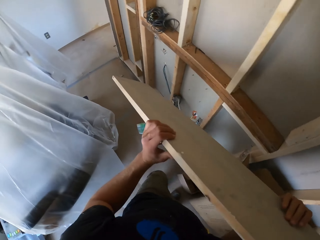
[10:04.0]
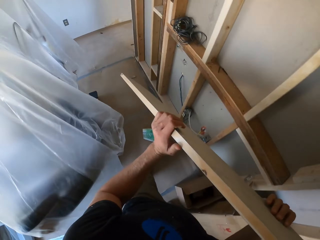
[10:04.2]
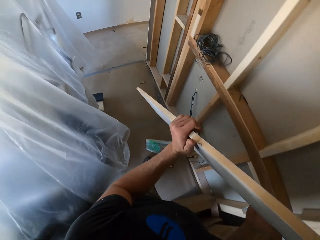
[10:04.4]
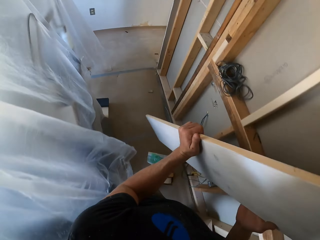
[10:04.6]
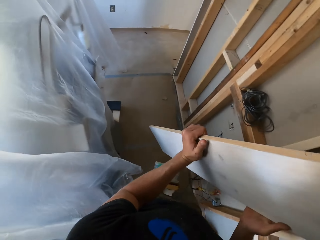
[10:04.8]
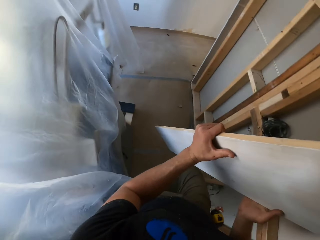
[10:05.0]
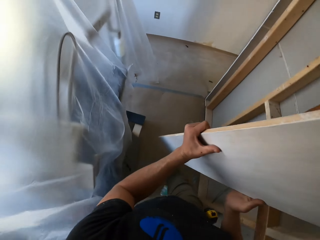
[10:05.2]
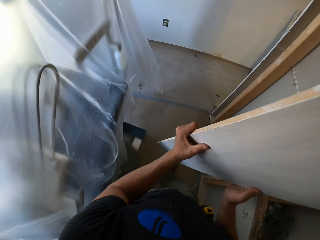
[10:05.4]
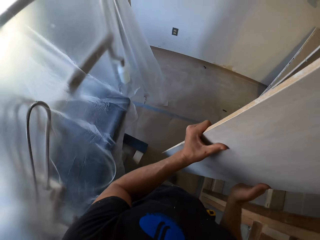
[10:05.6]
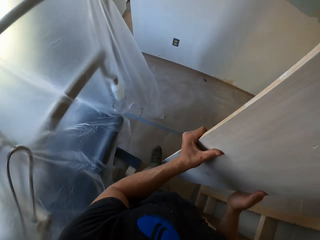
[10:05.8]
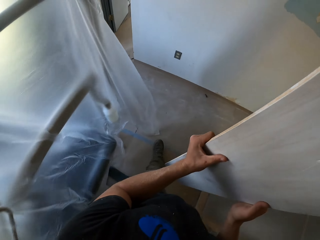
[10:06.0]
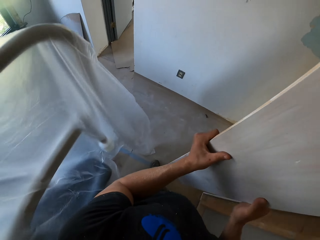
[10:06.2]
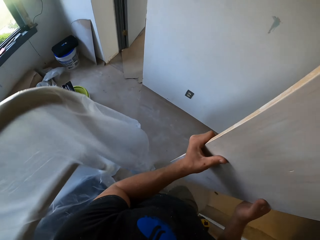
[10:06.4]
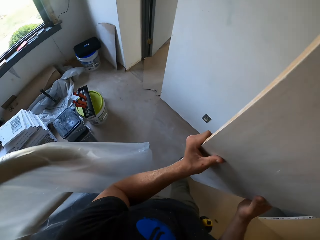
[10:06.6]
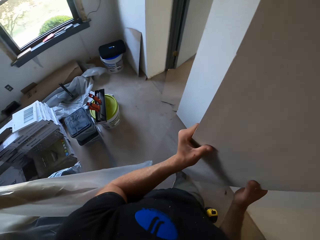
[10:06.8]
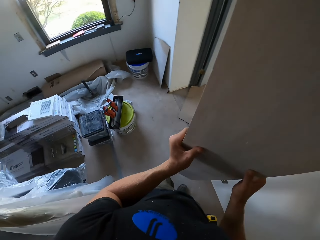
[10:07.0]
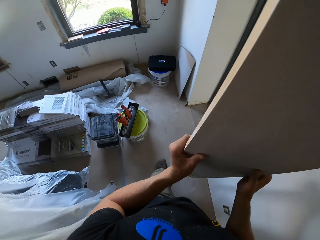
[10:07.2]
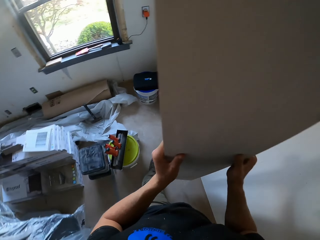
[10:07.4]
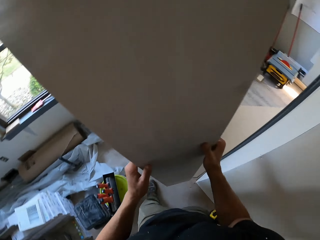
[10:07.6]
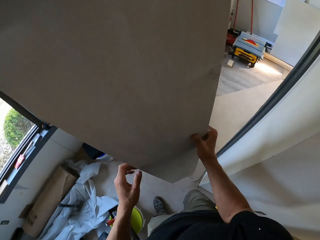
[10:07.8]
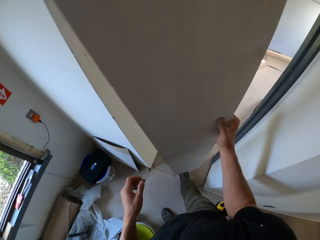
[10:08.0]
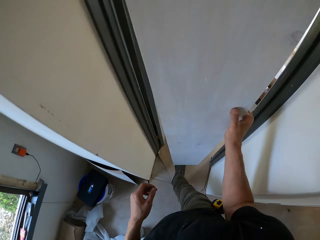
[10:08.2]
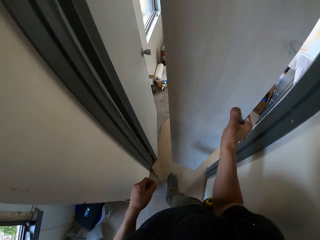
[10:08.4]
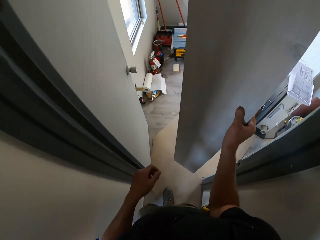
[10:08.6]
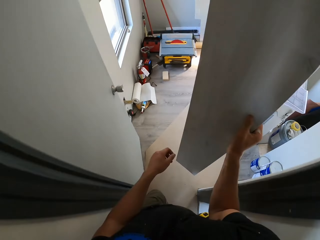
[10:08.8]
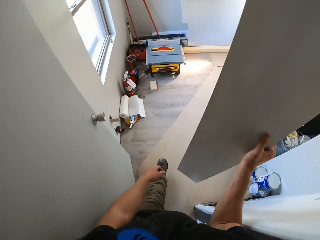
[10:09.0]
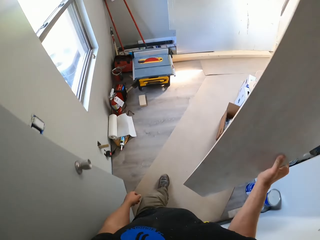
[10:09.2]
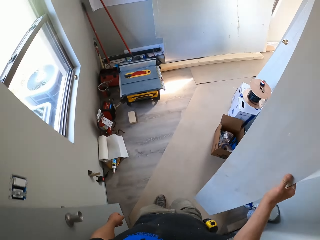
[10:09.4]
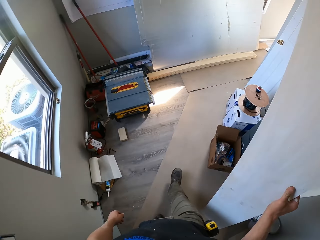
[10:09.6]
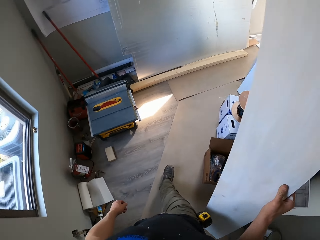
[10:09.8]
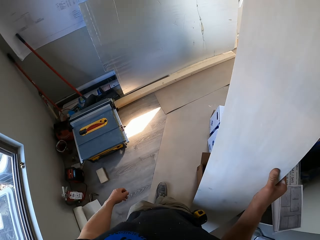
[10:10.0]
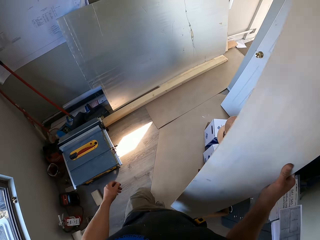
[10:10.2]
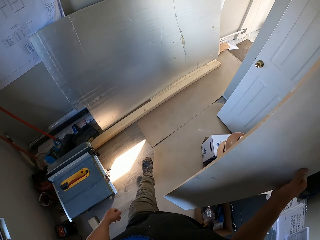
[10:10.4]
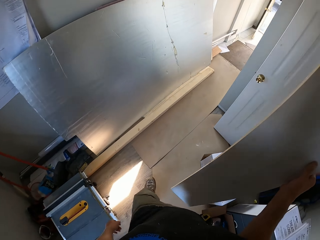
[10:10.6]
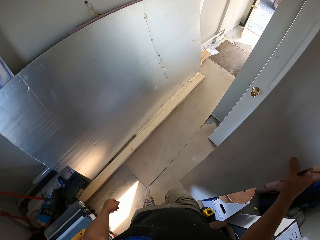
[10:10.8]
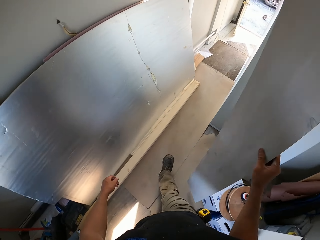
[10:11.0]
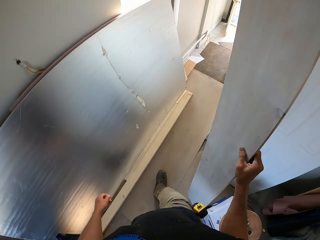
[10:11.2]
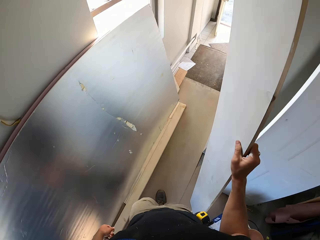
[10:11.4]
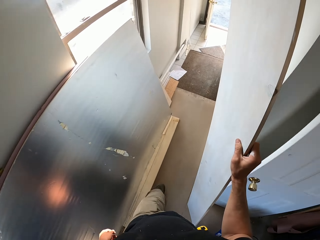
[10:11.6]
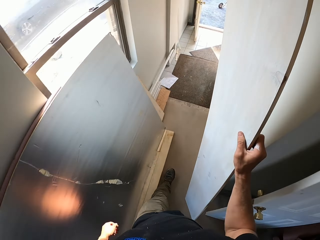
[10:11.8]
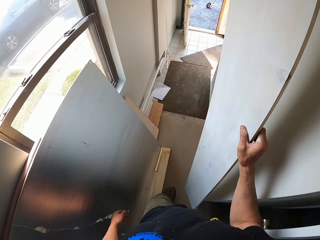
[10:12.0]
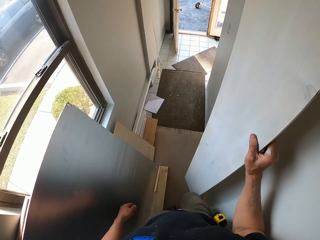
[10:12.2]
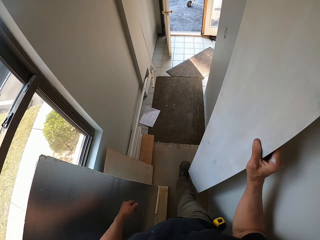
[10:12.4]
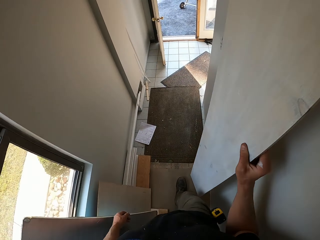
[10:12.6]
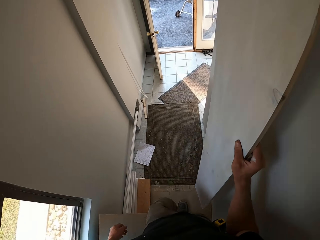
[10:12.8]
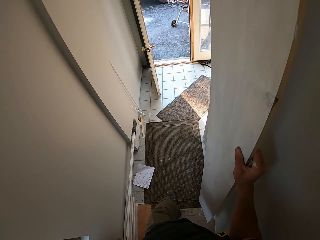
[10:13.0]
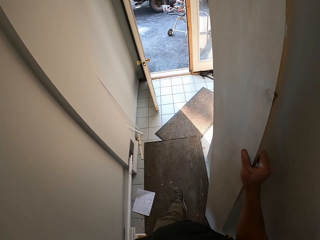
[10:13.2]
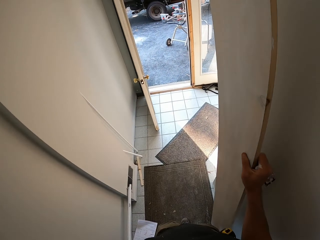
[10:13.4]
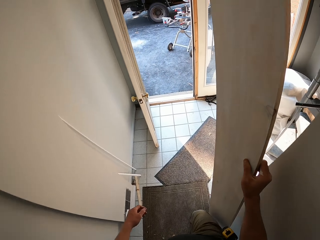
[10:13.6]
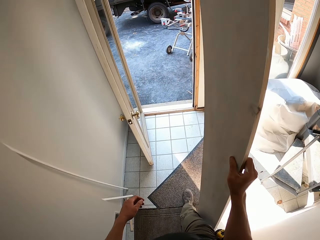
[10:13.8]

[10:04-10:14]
The camera wearer walks around.

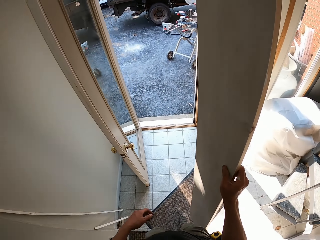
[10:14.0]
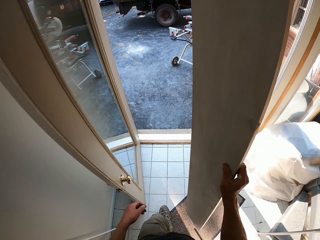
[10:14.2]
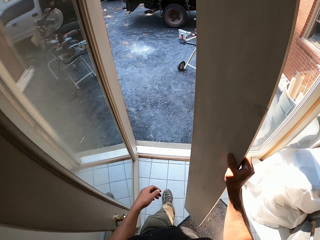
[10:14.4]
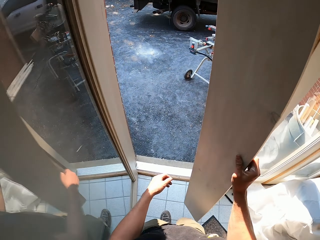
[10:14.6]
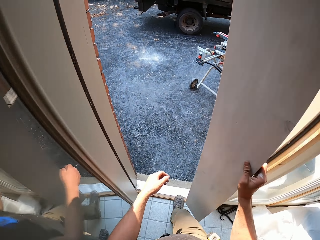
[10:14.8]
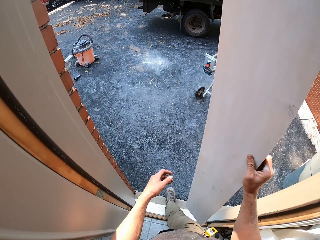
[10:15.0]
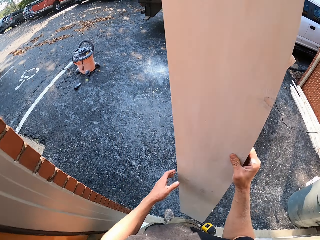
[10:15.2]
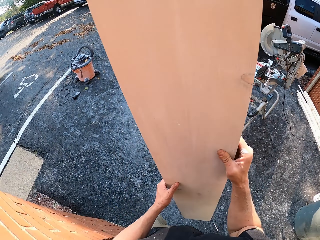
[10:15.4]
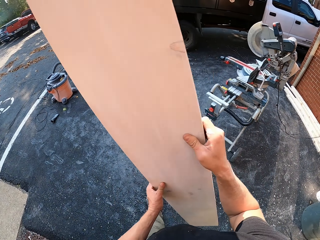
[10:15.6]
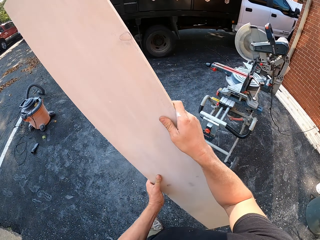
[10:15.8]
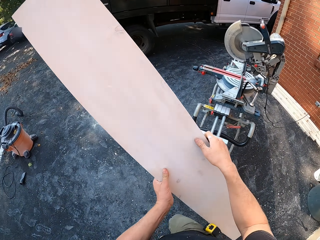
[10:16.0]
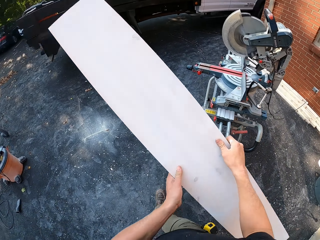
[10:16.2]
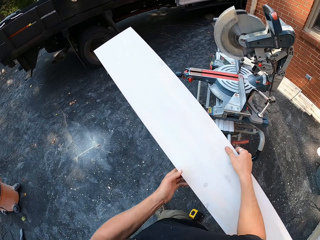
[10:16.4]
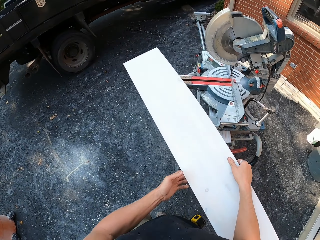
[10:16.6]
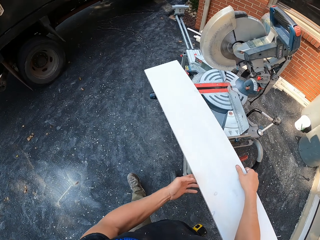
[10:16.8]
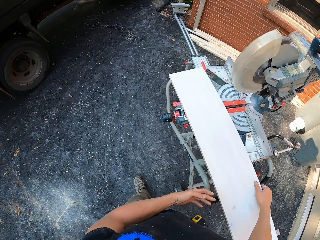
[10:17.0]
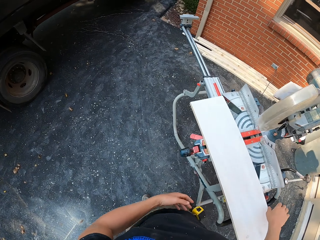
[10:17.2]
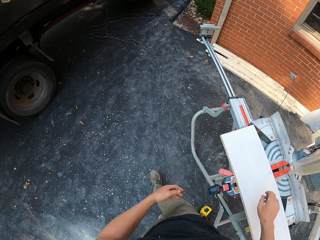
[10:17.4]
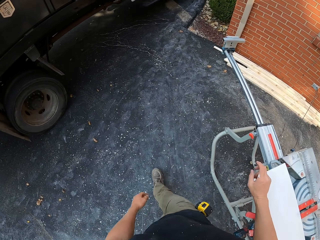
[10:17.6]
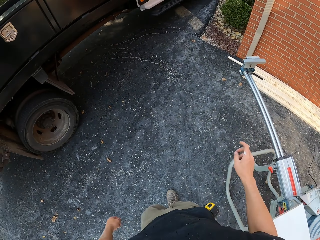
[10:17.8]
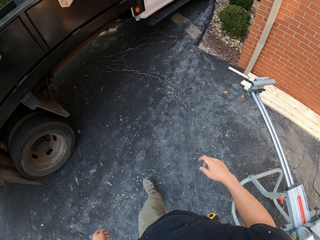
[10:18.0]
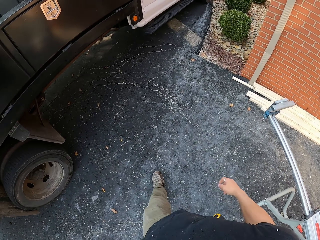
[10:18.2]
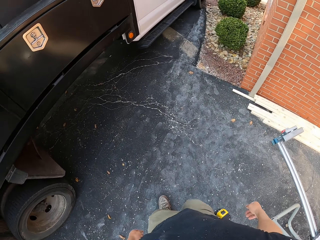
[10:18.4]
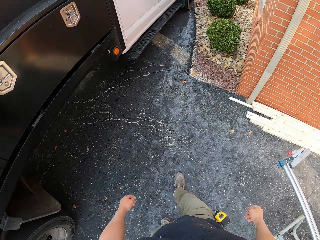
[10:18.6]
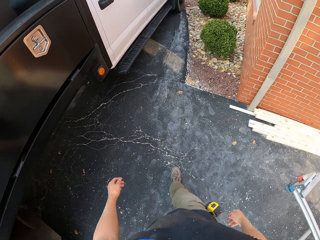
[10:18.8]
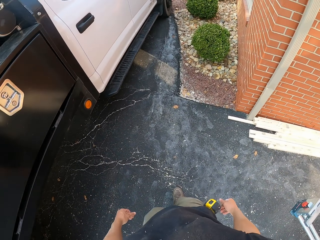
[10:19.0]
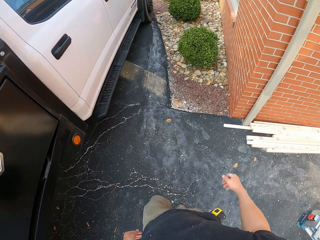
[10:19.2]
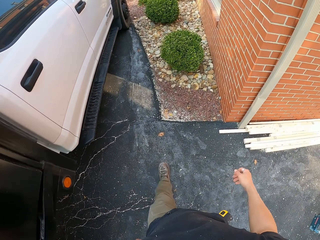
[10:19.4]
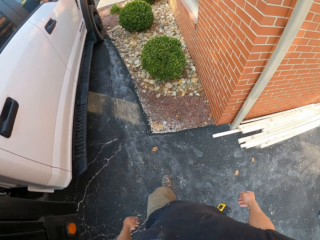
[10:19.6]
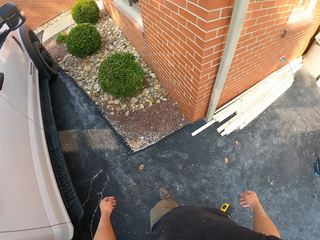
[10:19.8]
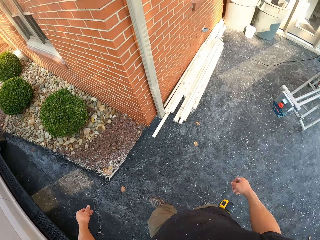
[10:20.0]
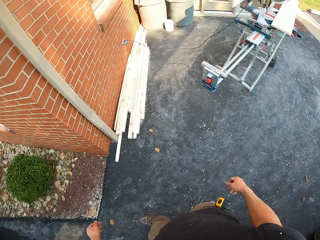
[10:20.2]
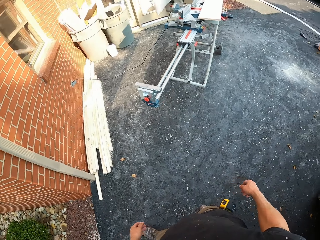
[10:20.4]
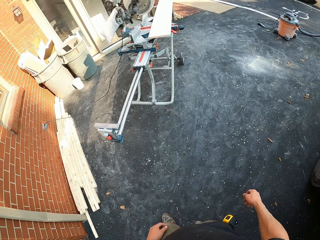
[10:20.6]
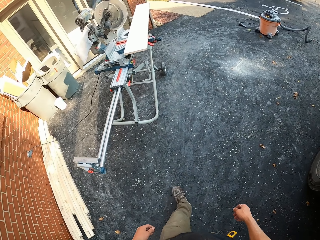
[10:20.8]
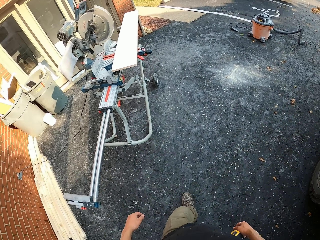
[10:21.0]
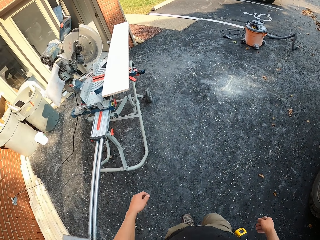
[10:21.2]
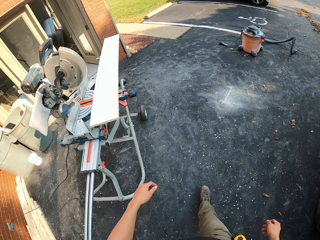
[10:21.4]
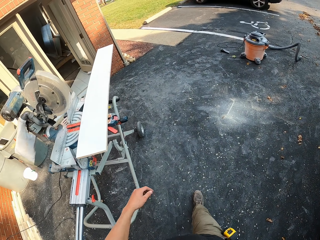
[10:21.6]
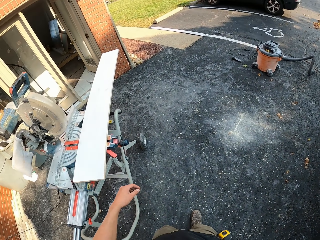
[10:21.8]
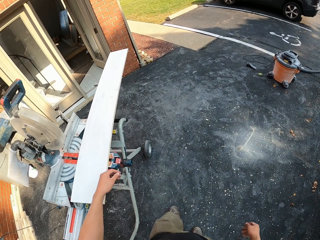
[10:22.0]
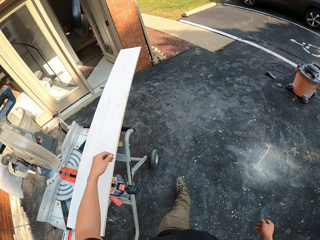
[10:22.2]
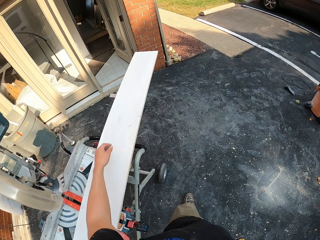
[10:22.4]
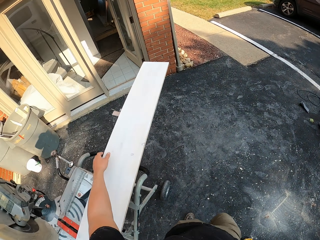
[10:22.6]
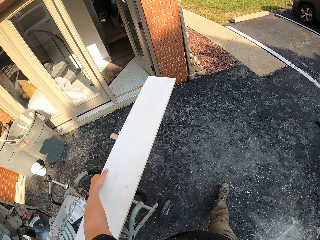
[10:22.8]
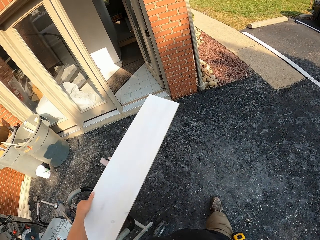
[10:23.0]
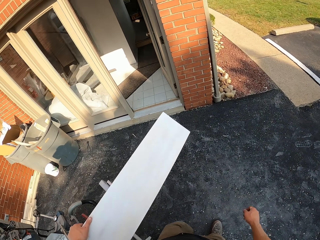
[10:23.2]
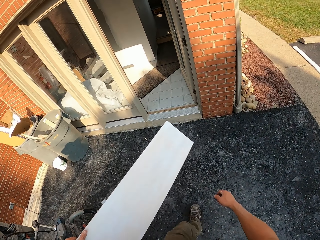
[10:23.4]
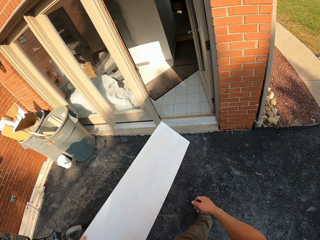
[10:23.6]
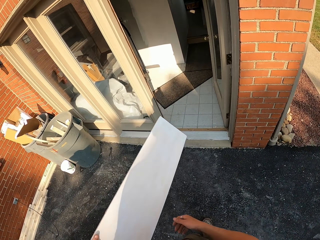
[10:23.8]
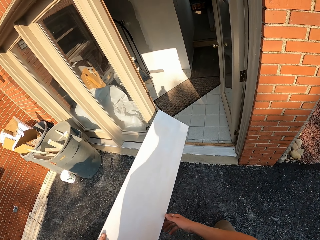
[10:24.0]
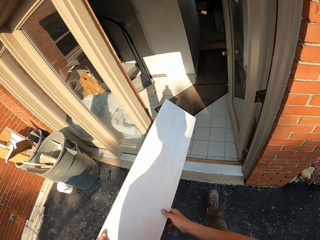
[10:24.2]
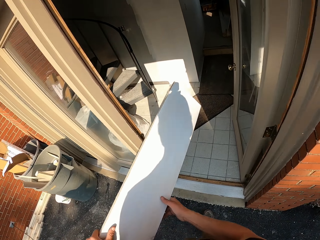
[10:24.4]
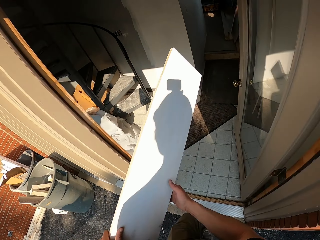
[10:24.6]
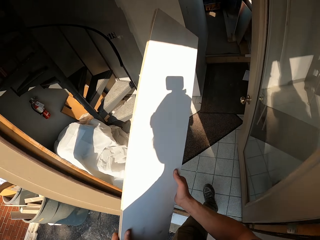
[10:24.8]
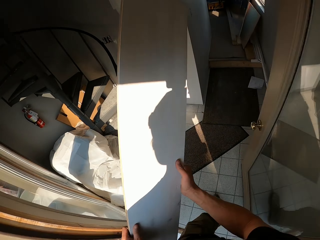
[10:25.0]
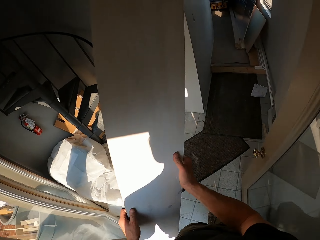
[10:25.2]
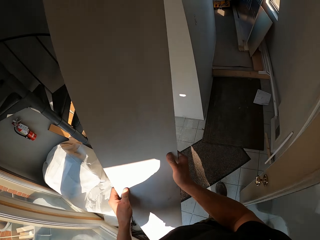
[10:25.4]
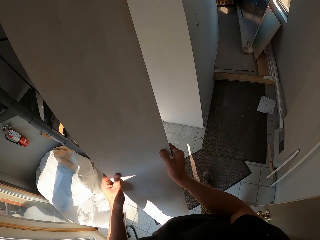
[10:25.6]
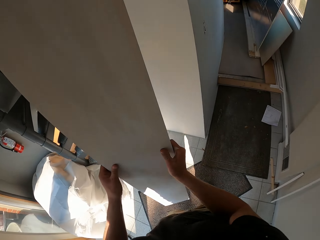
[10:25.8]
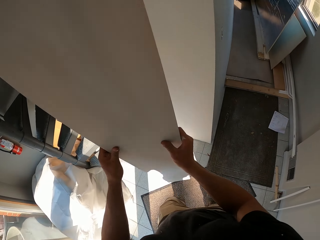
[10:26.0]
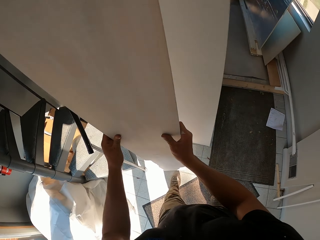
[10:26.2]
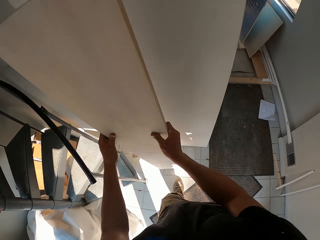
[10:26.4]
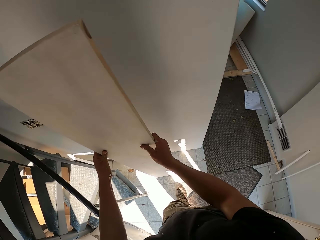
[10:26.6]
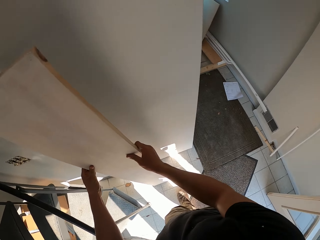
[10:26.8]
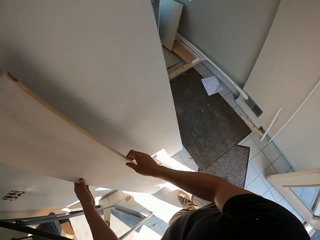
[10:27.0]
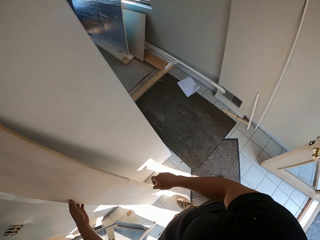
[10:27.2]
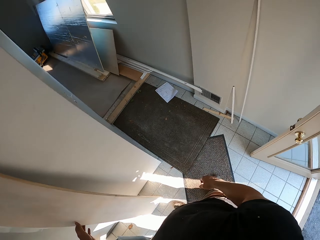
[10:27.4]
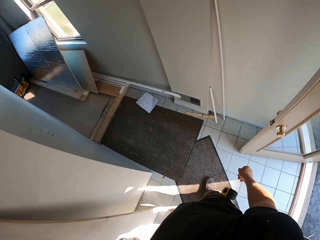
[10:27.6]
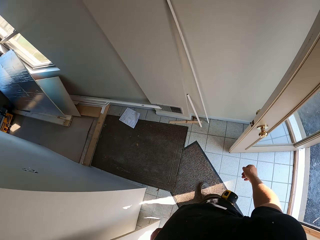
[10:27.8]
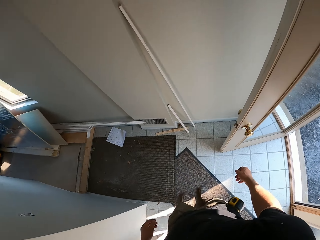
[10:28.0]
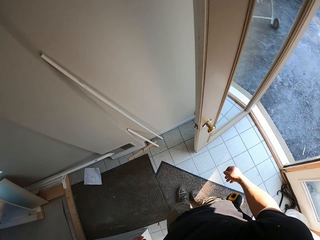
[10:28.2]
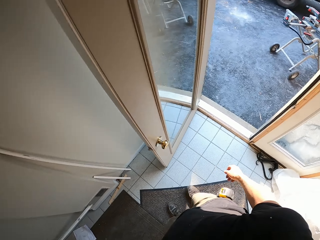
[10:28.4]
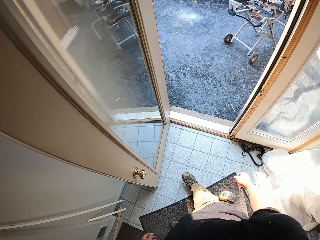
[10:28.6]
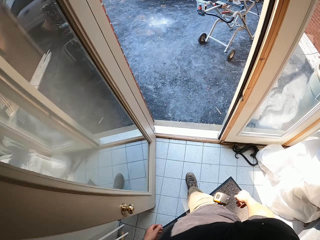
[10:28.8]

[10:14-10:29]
The camera wearer places a wood on the wood cutting machine. They walk around. They pick up the wood. They walk in the building. They put the wood against the wood.
